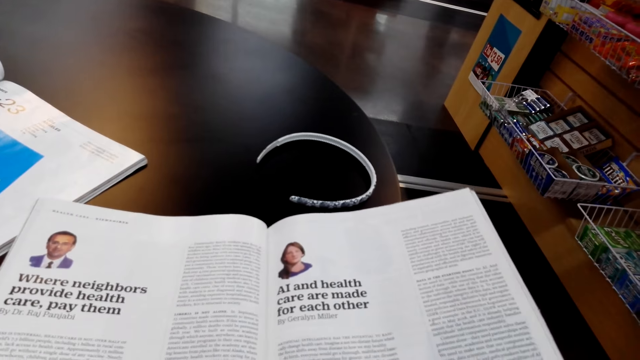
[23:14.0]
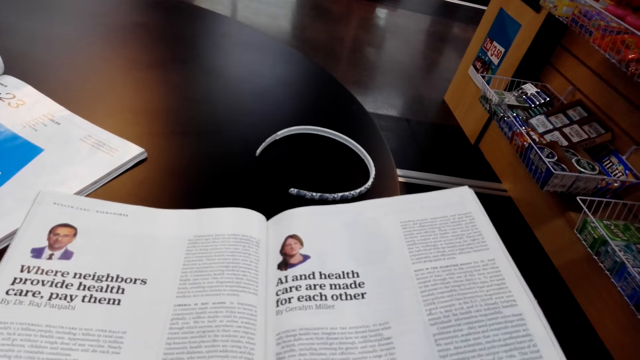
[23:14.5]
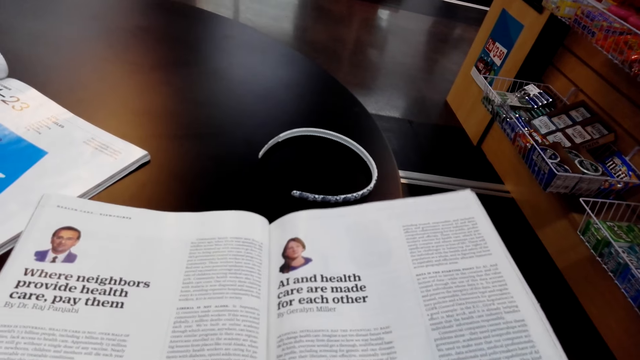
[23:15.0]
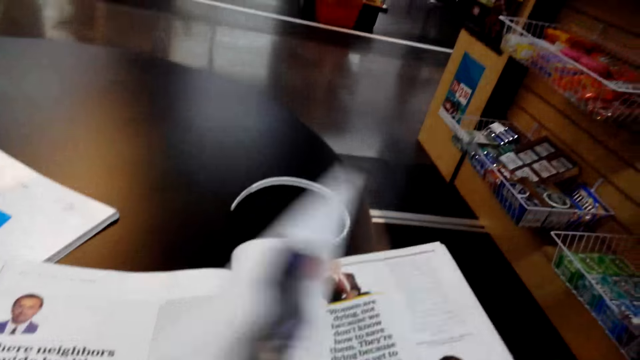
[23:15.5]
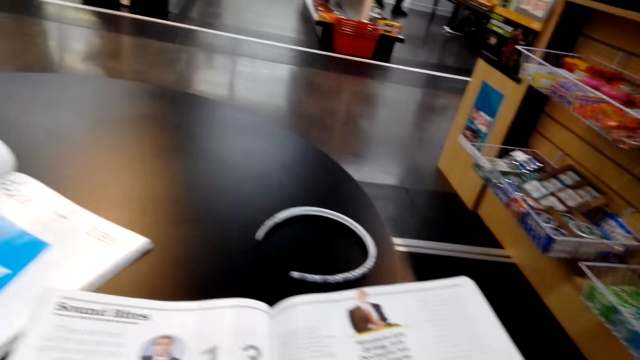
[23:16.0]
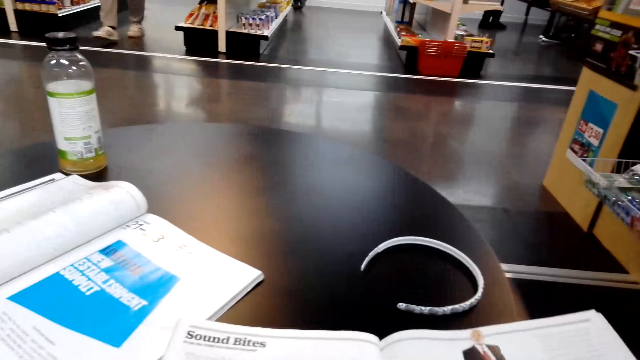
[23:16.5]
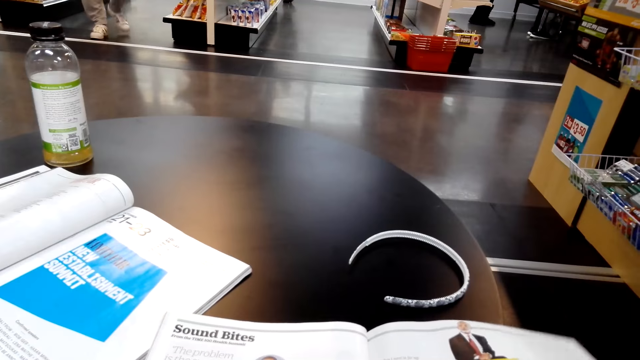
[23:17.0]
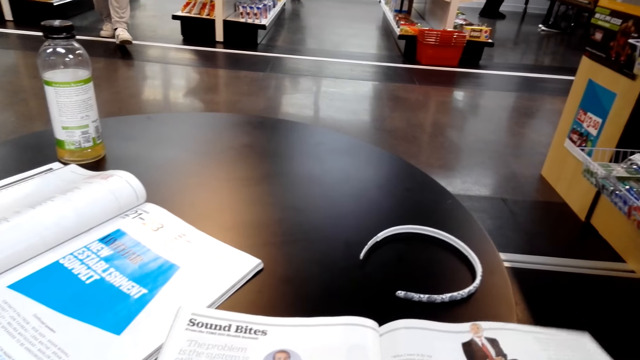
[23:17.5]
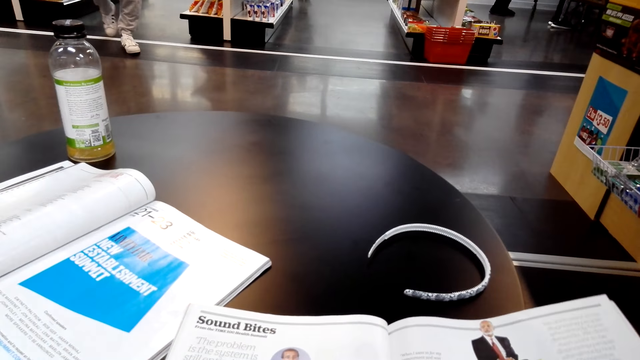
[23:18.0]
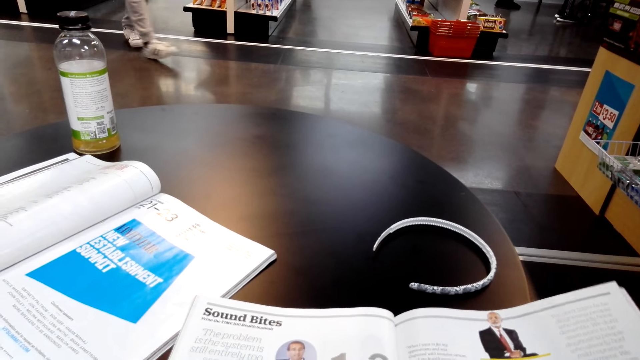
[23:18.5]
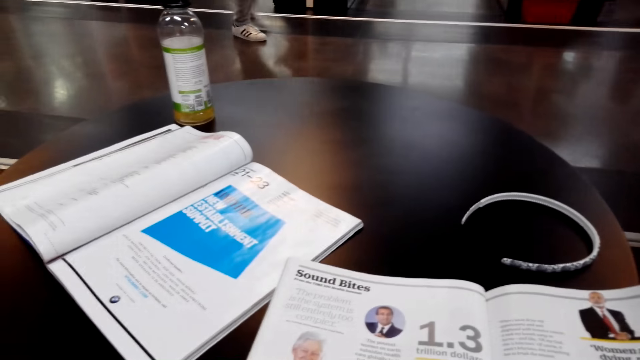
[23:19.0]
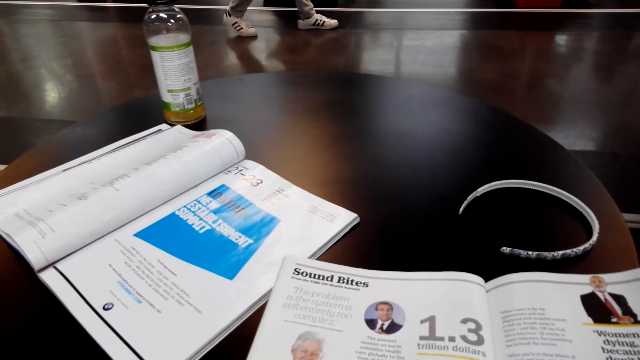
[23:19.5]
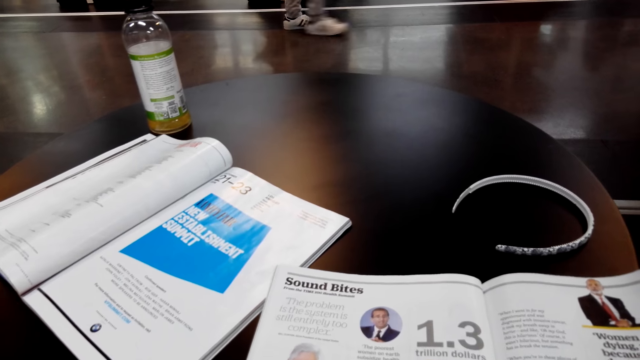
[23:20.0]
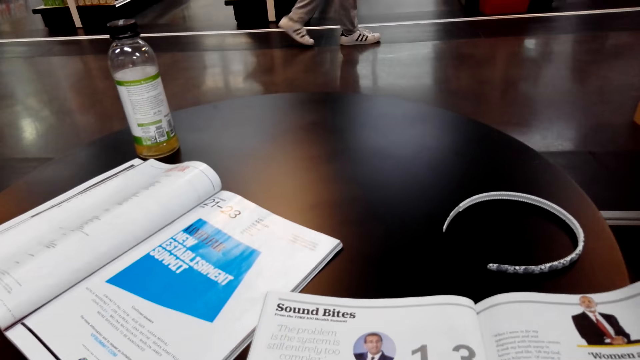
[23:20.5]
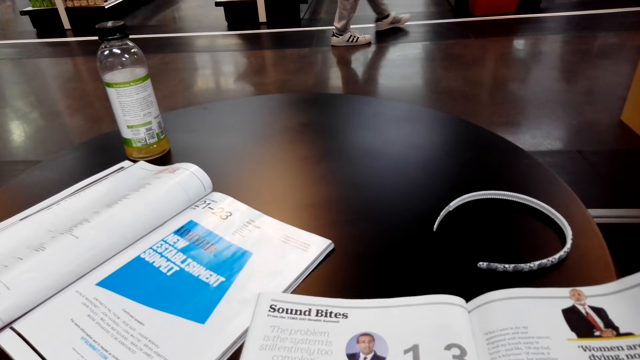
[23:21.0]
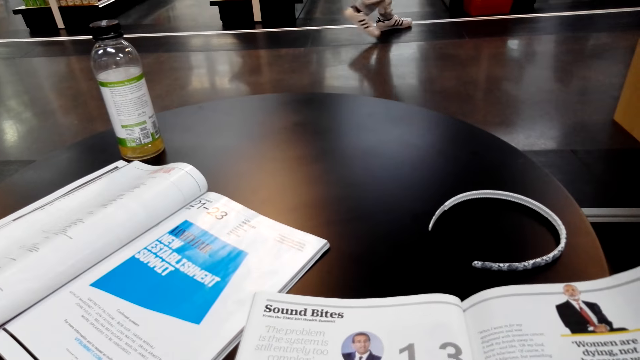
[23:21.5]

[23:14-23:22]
The camera wearer flips a page. They turn around the room.

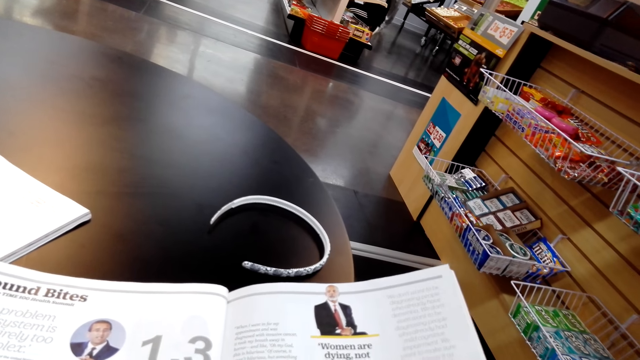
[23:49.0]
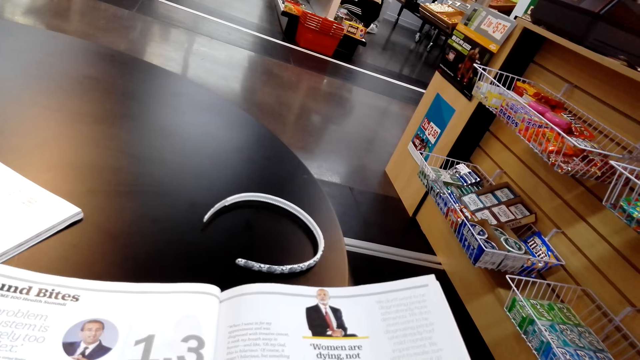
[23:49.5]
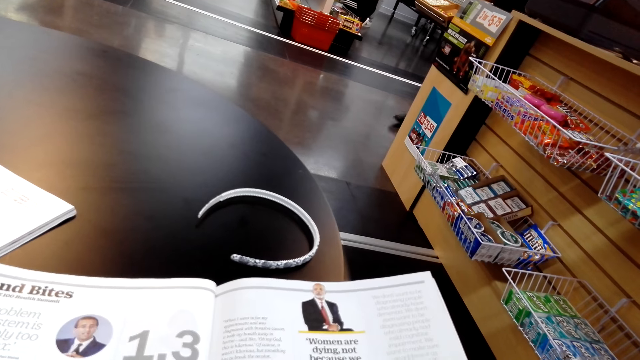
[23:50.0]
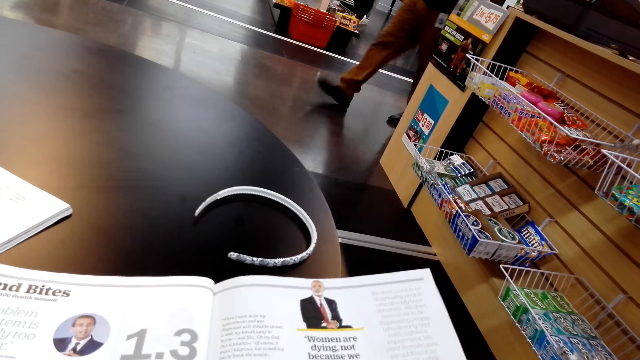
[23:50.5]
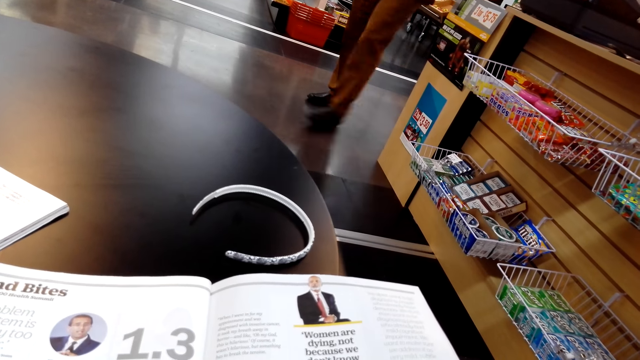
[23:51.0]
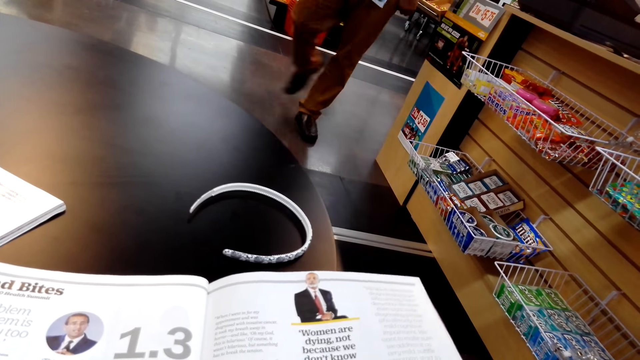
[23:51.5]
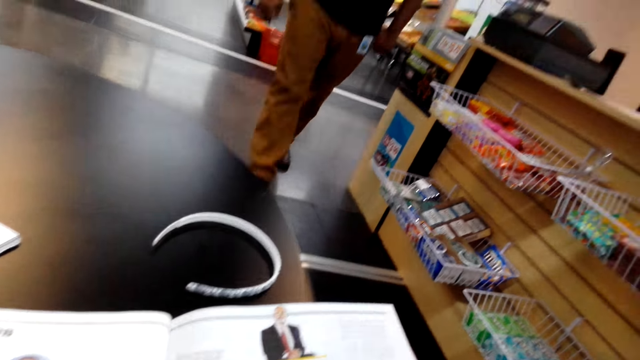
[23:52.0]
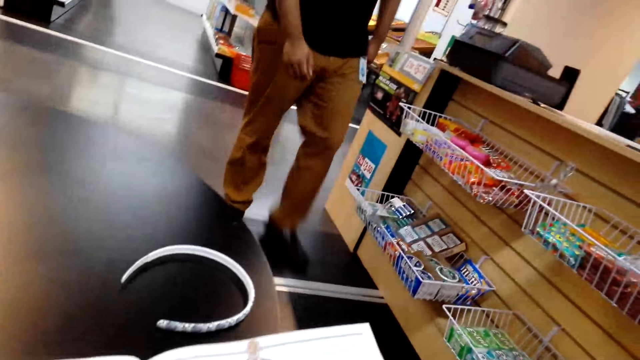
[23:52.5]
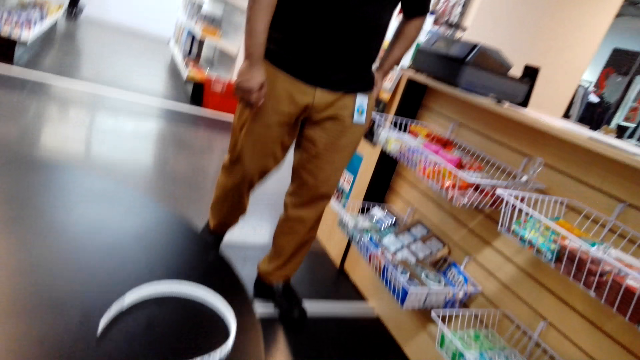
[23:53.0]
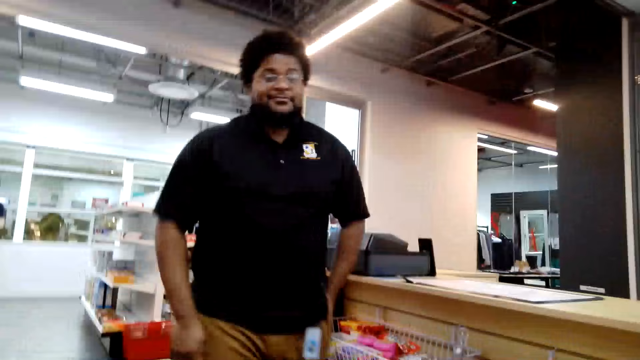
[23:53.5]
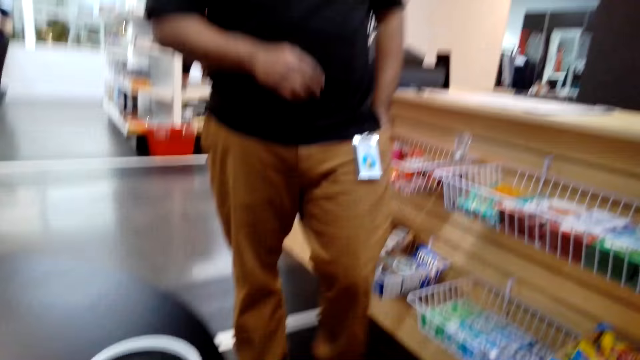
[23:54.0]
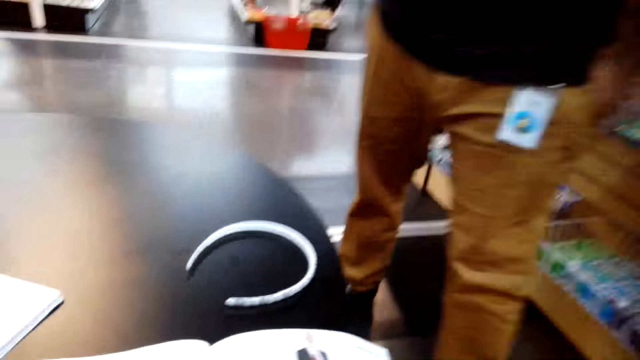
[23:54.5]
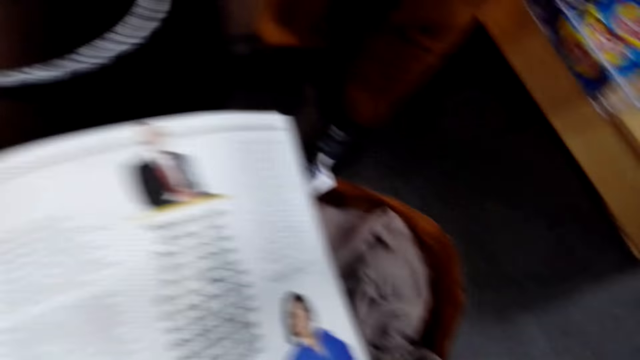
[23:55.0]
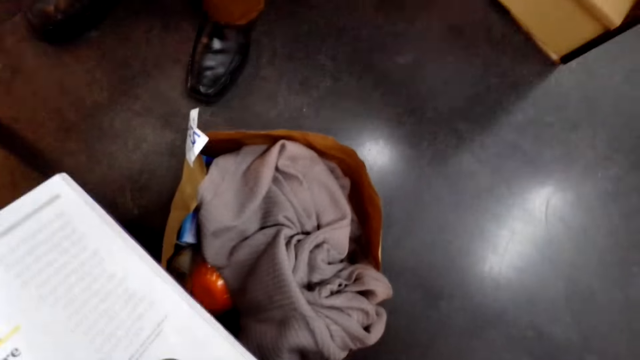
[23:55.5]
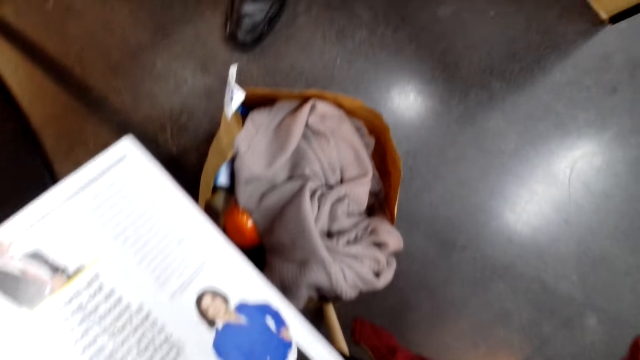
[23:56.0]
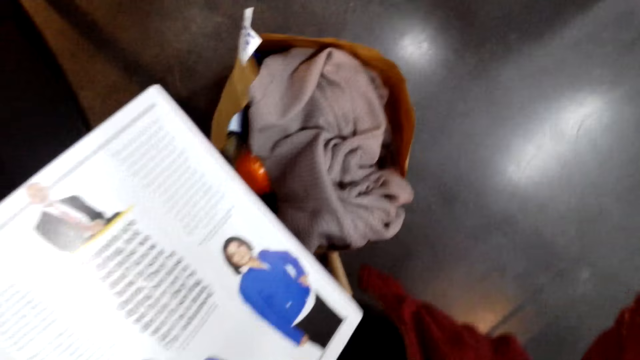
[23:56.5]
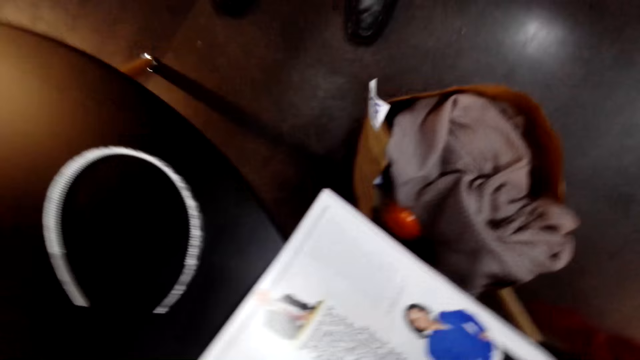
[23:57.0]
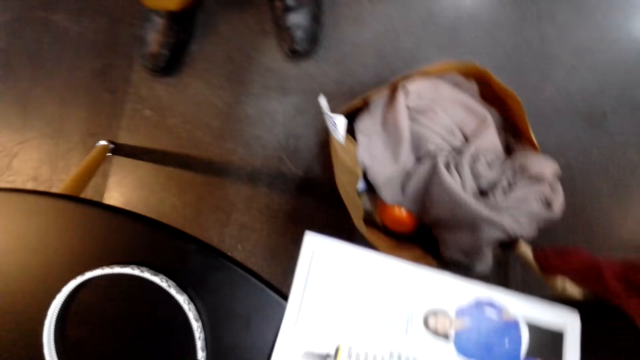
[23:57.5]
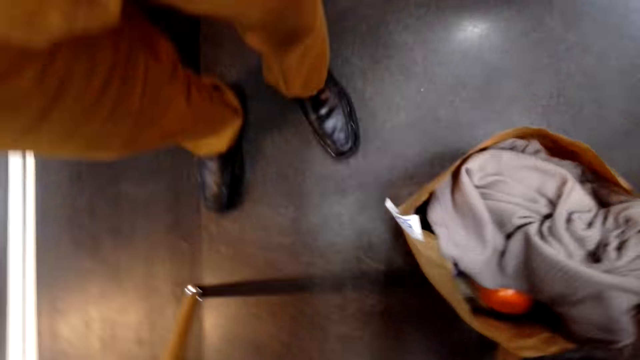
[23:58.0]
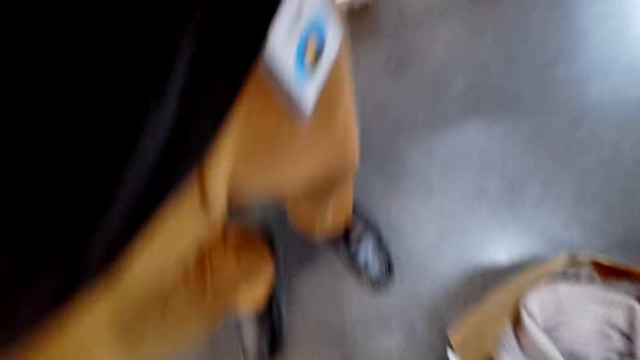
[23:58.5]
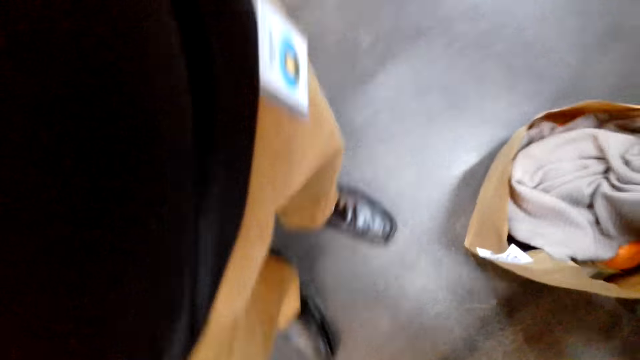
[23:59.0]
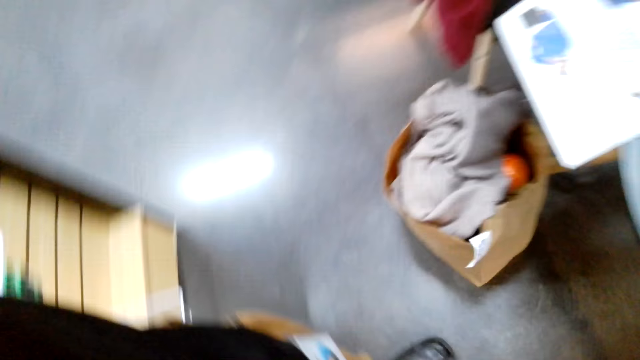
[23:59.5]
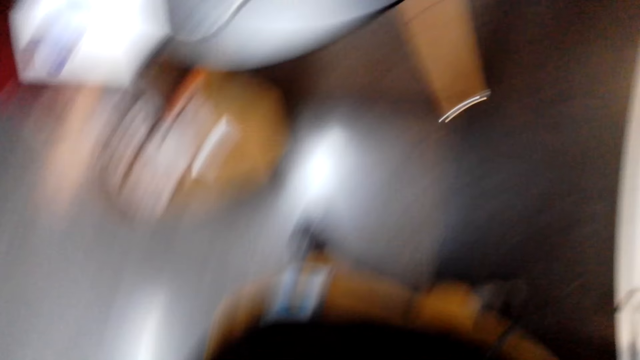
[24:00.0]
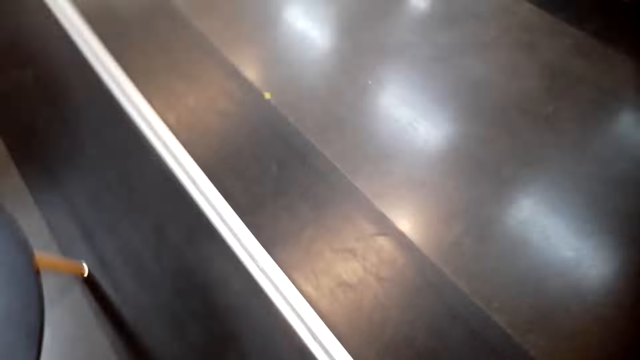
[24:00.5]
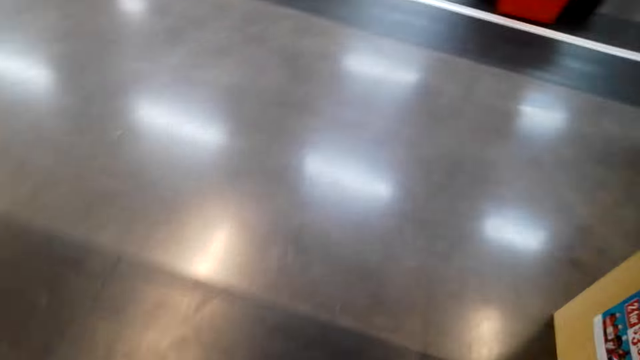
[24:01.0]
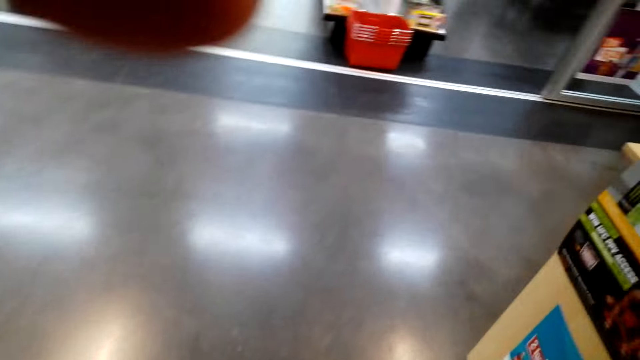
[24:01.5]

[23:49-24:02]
A man walks in the mall towards the camera wearer. The man takes a camera. The camera wearer turns around the room.
